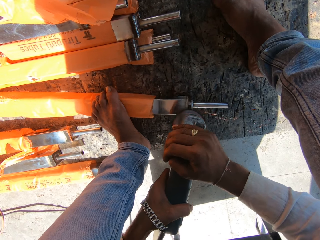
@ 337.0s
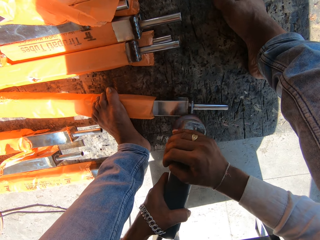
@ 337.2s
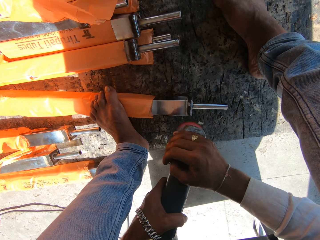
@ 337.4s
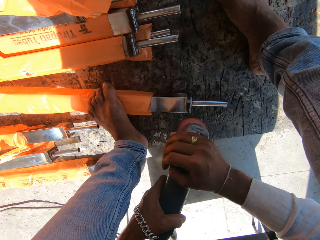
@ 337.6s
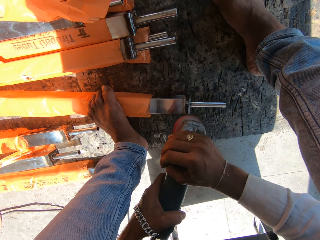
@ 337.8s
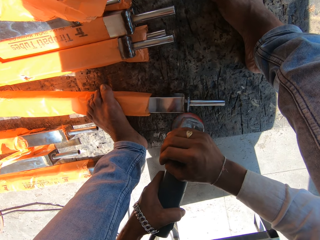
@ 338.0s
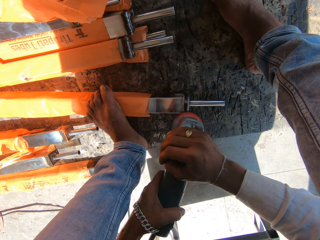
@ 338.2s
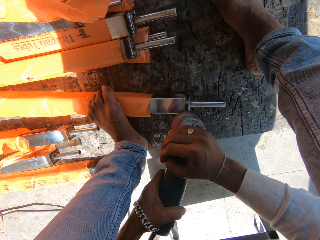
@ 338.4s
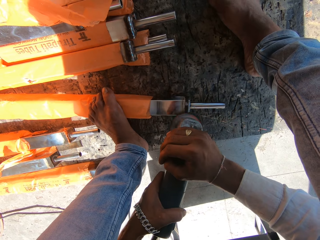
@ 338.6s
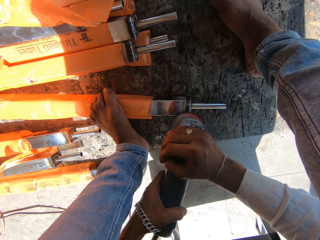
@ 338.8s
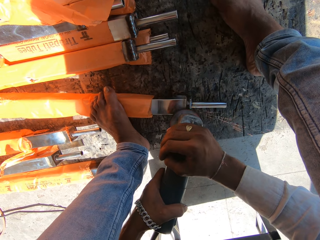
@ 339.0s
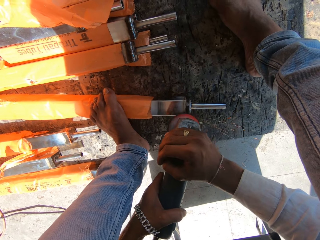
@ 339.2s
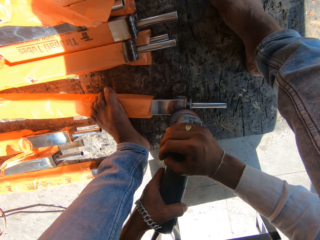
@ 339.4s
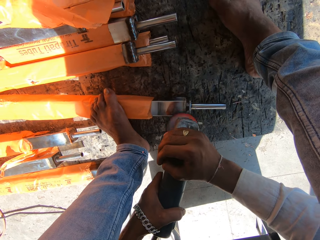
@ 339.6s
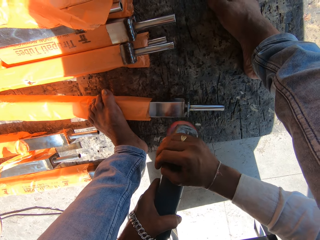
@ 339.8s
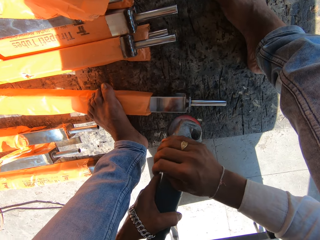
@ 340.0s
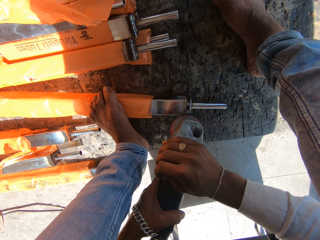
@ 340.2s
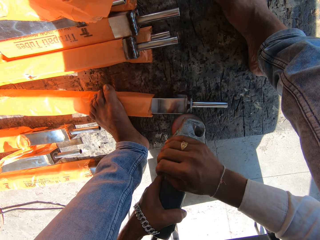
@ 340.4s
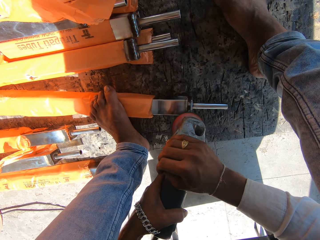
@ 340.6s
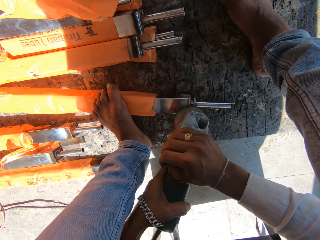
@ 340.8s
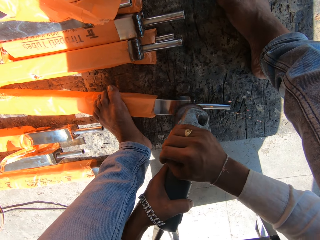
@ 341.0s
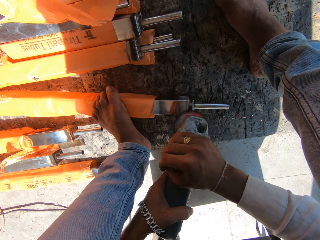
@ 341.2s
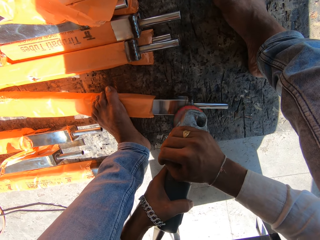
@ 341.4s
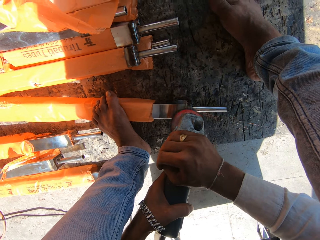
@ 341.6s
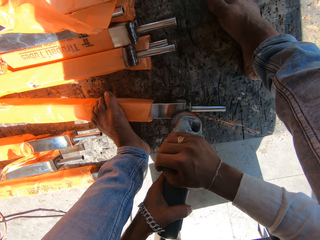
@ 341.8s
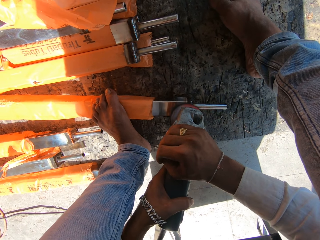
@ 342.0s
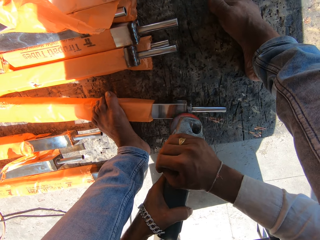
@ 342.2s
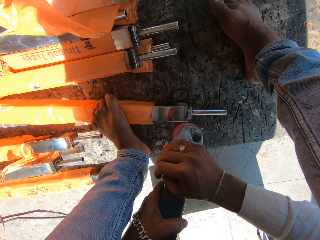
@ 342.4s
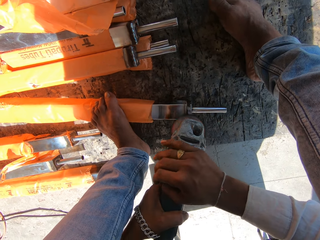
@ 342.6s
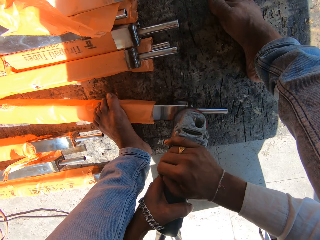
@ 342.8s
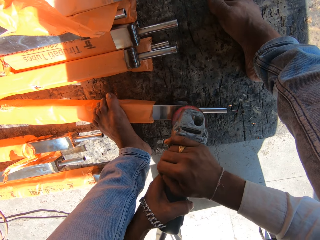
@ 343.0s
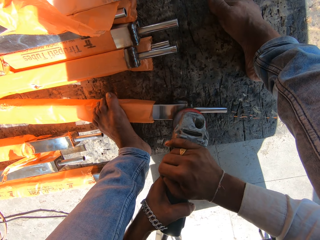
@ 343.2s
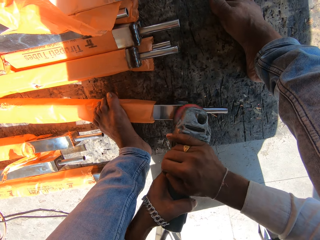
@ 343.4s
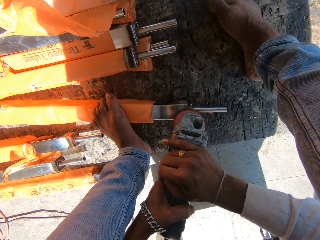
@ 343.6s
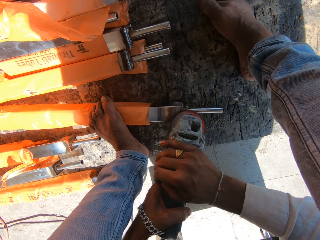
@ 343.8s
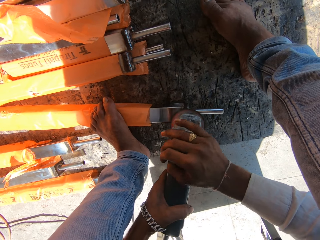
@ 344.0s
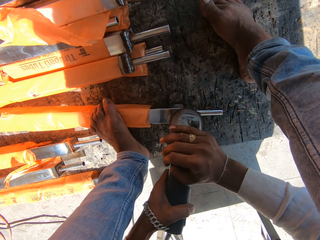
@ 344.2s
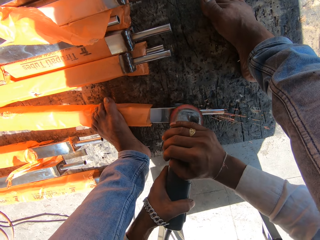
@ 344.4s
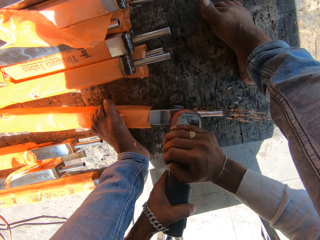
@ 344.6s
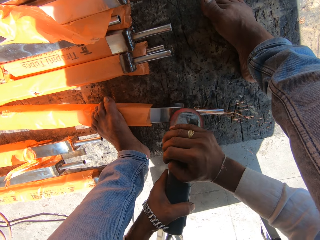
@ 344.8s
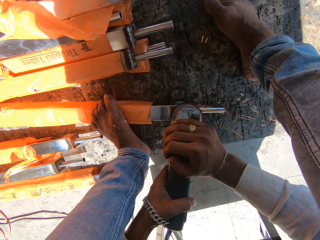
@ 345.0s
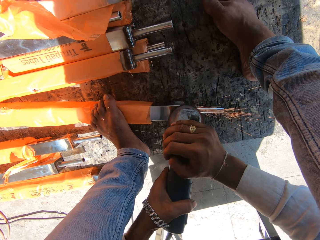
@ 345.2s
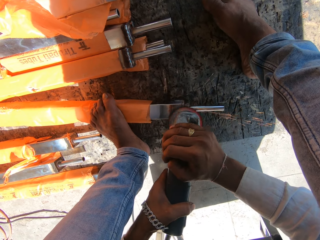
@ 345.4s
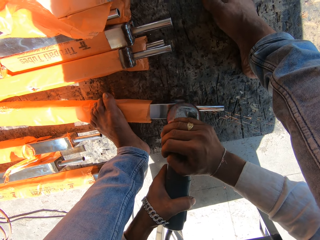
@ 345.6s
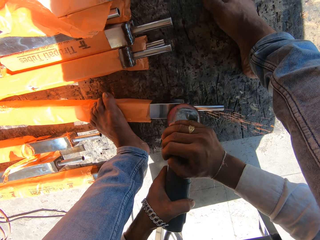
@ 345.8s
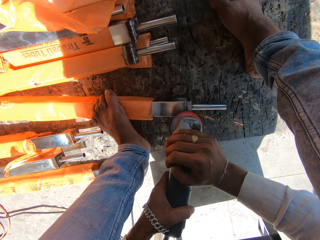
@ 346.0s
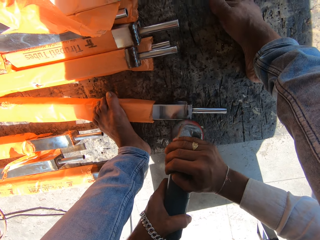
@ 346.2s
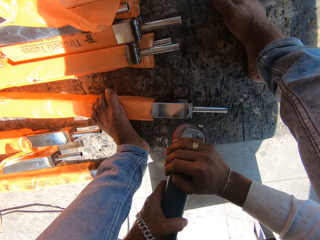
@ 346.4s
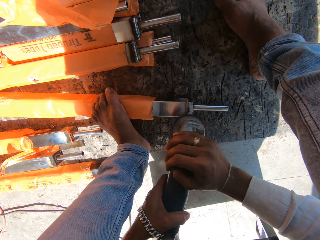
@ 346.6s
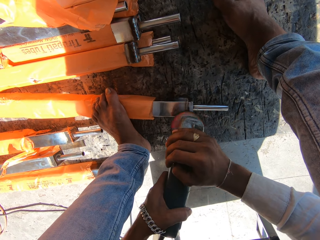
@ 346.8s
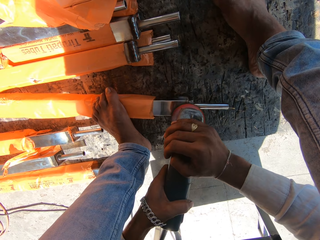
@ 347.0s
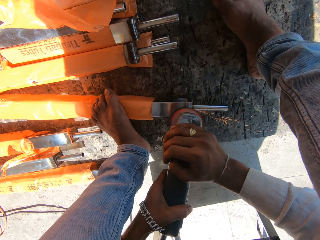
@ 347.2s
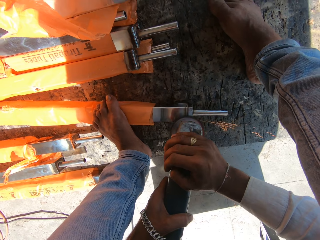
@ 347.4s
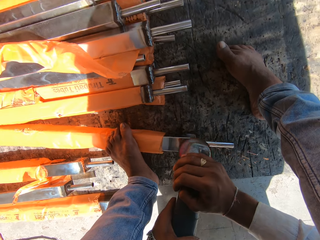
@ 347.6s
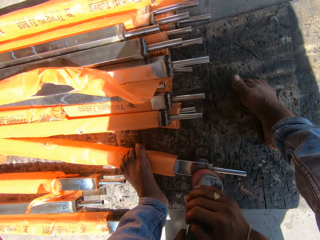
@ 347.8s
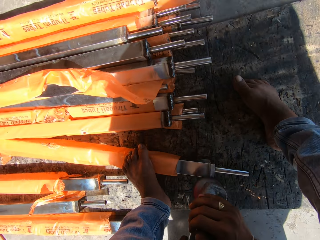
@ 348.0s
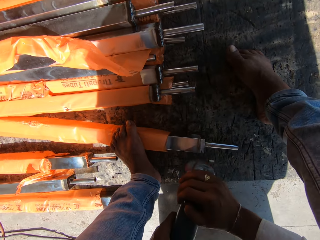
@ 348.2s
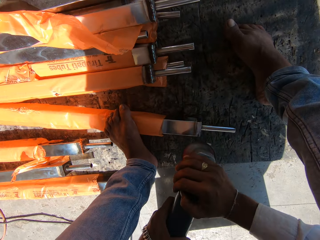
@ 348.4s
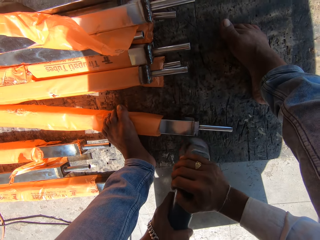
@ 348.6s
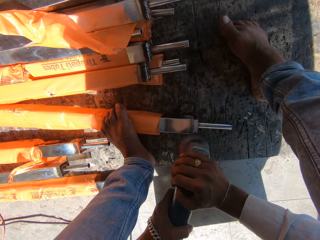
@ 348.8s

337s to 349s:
The camera wearer adjusts his right hand on the angle grinder repeatedly.

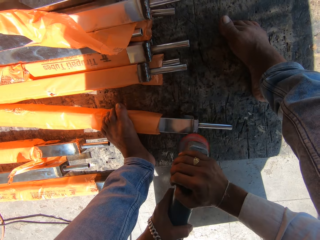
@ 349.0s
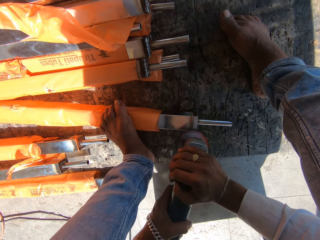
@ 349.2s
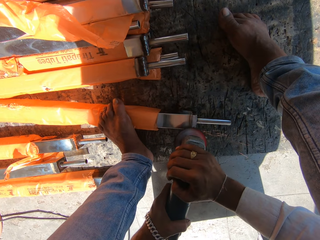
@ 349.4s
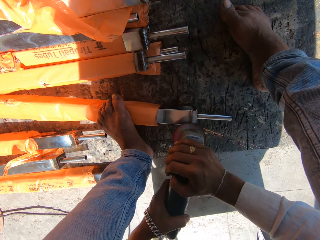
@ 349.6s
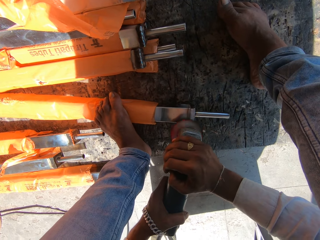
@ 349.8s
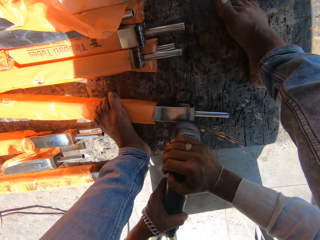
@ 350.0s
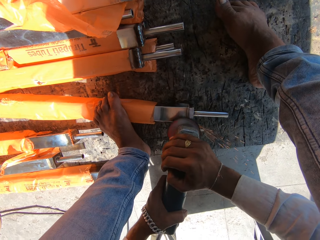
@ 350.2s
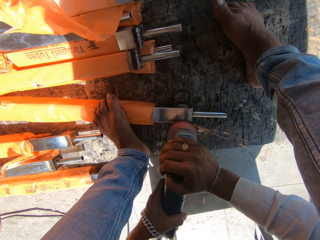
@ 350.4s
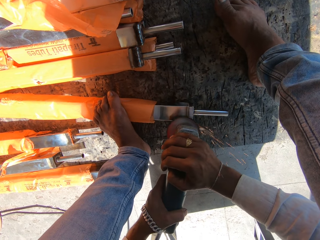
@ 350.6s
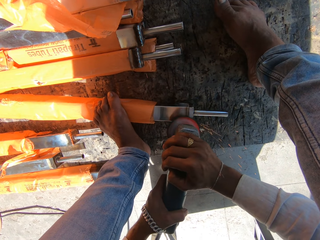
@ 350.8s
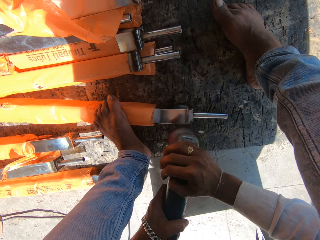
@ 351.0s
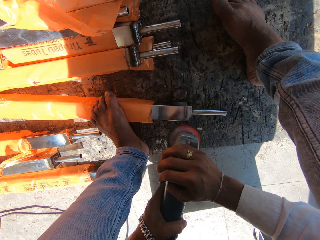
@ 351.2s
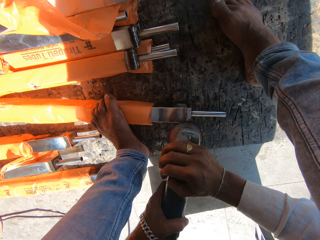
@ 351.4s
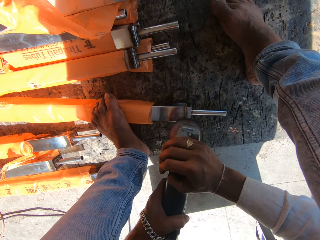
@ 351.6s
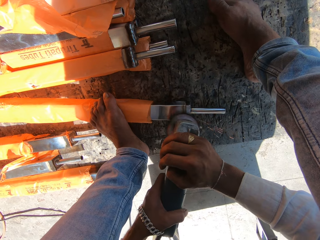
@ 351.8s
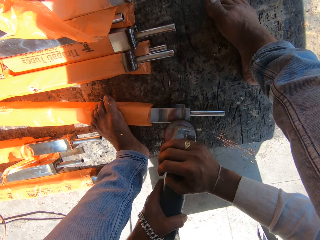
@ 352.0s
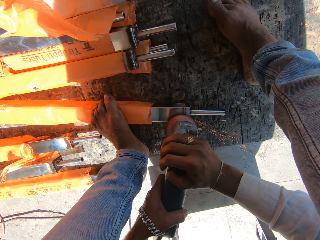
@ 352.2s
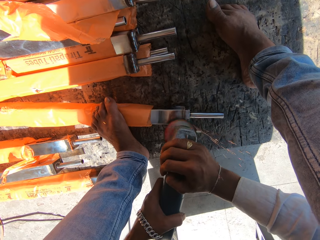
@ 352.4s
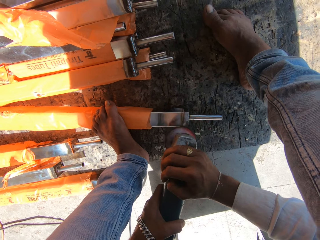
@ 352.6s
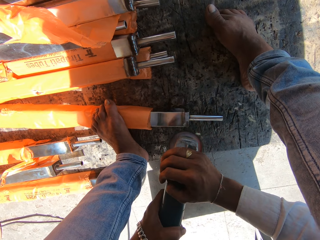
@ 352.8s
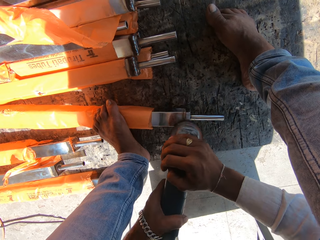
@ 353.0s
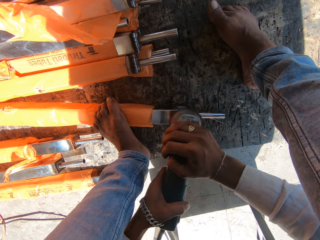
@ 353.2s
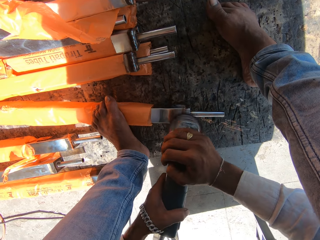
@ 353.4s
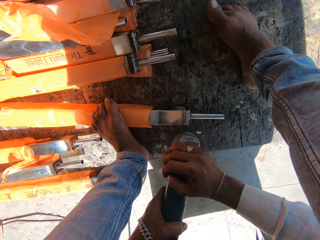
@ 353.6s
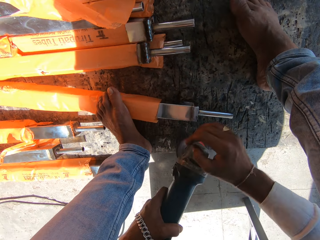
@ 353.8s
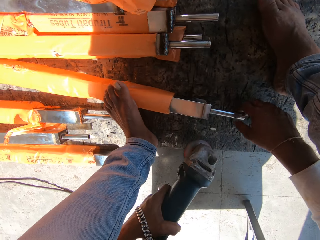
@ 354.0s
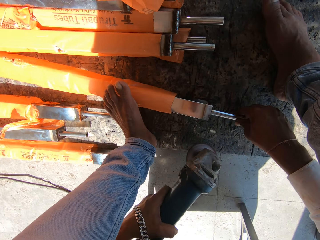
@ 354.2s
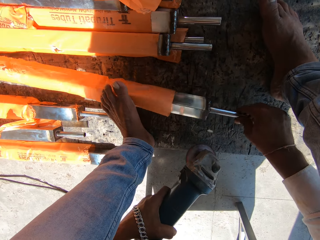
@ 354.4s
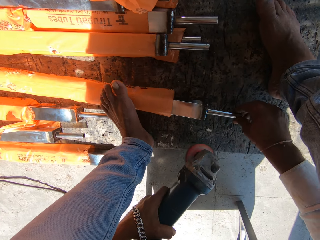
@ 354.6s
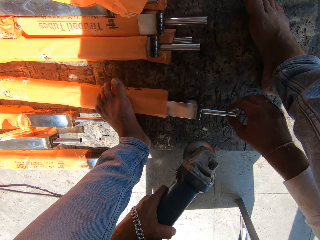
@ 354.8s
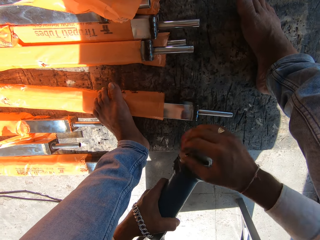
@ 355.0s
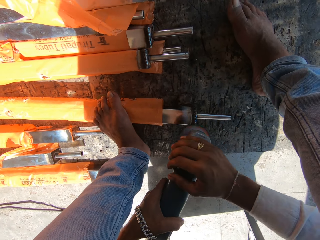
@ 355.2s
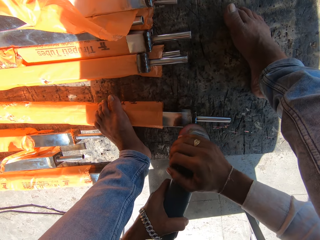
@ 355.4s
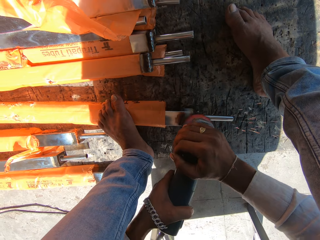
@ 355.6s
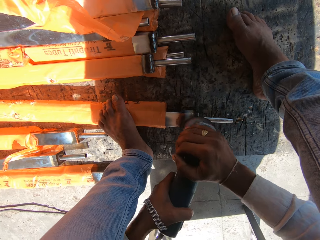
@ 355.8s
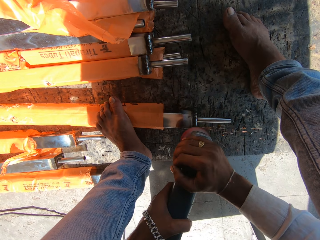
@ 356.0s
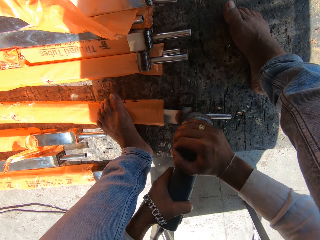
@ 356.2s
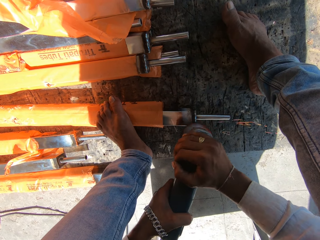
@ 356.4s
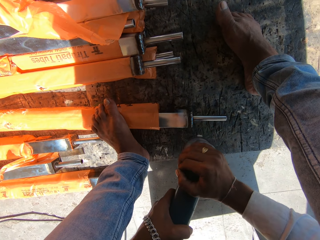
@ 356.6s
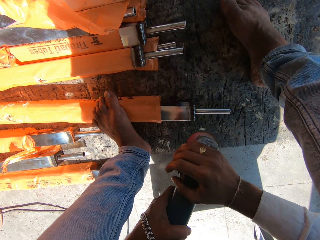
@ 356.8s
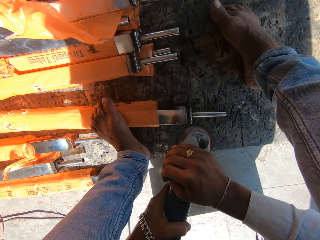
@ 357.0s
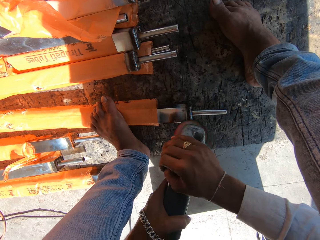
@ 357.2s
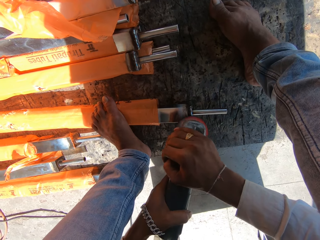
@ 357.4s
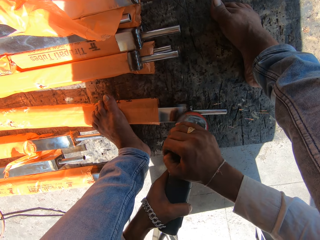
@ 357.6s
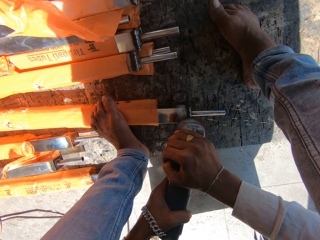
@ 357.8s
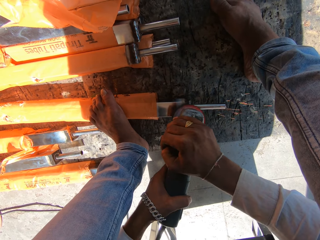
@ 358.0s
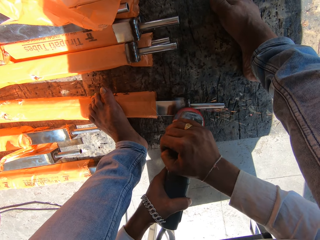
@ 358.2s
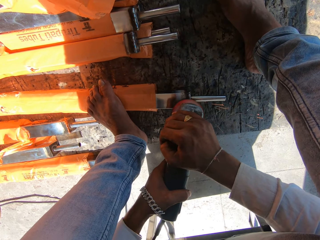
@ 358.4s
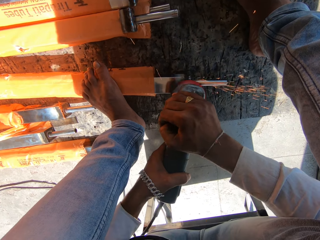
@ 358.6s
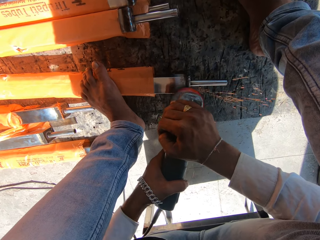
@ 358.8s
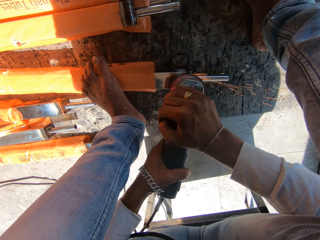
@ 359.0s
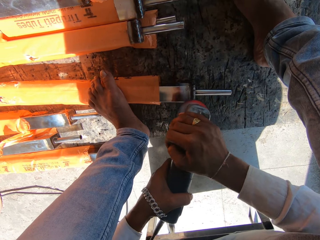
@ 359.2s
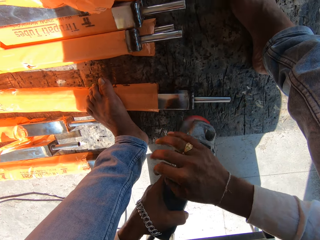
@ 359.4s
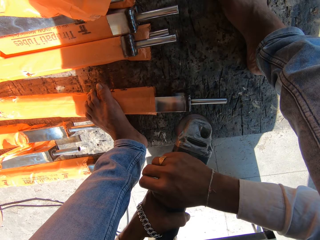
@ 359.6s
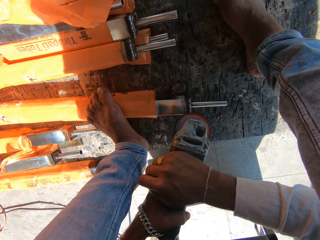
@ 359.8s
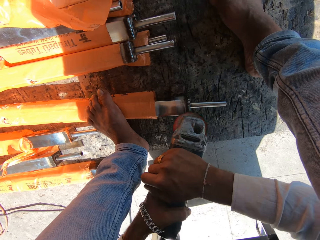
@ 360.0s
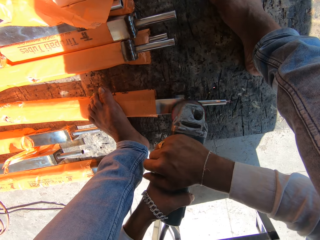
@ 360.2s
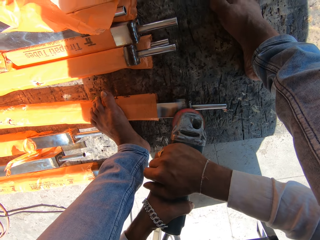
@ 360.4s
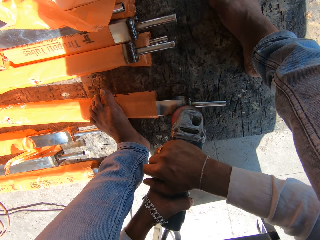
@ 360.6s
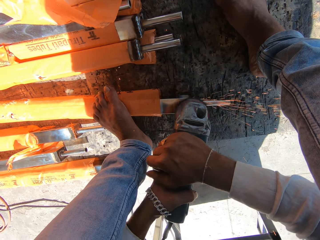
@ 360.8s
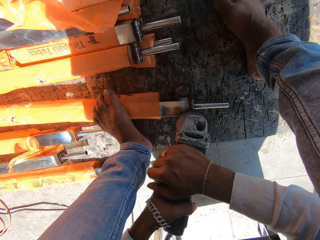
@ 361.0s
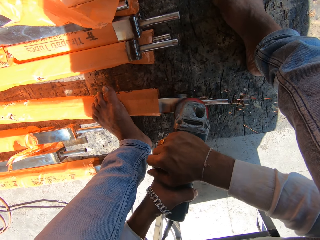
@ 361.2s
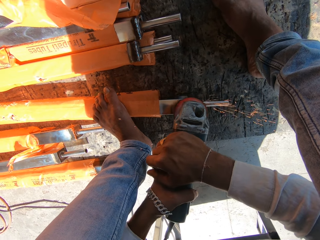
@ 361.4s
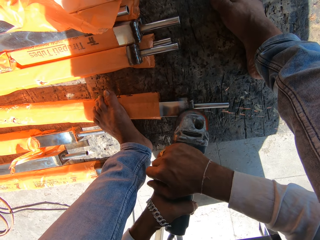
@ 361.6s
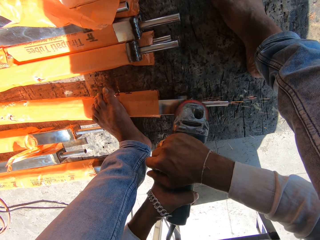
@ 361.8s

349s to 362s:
The camera wearer holds the angle grinder with his left hand. He adjusts the metal tube on the floor with his right hand. He holds the angle grinder with both hands. He polishes the metal tube on the floor with the angle grinder in both hands. He adjusts his right hand on the angle grinder.
